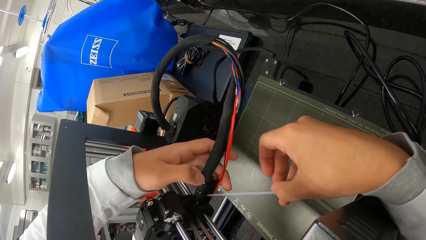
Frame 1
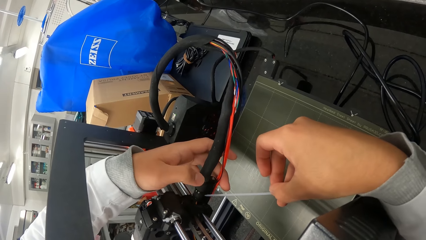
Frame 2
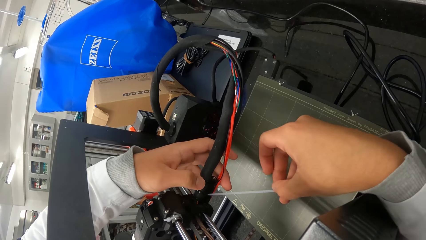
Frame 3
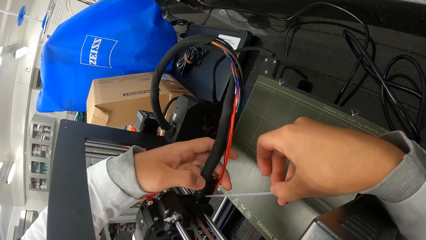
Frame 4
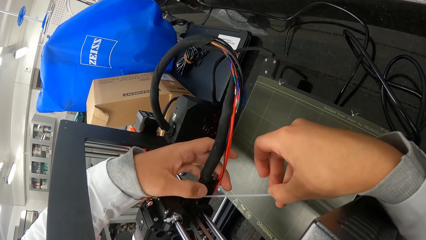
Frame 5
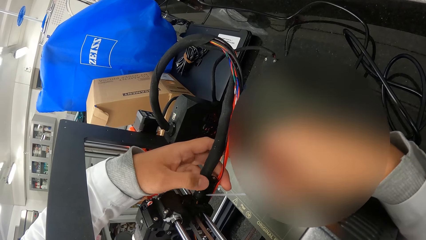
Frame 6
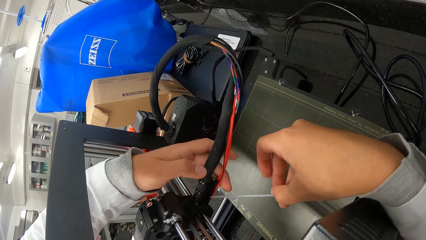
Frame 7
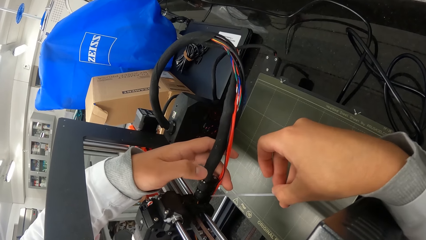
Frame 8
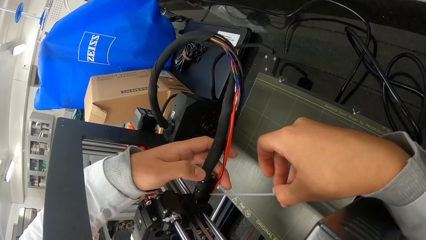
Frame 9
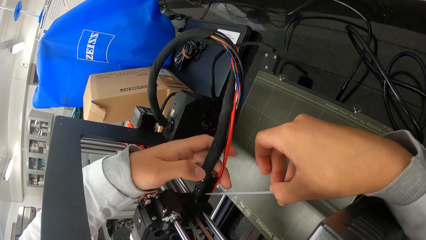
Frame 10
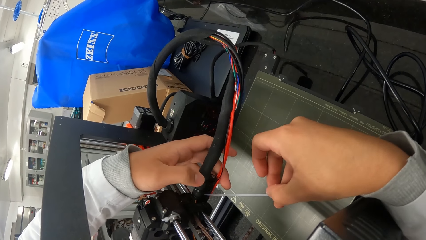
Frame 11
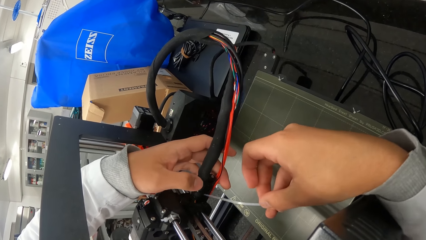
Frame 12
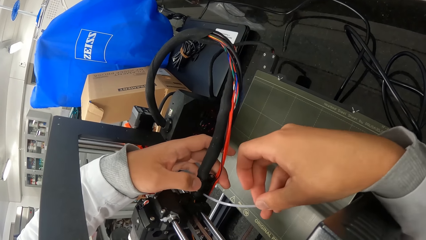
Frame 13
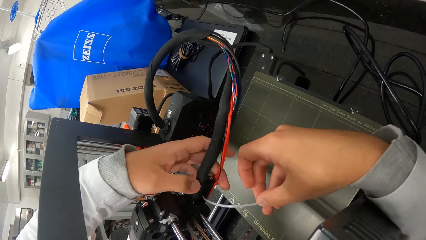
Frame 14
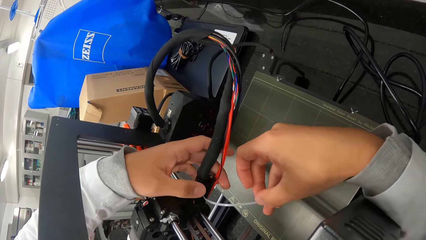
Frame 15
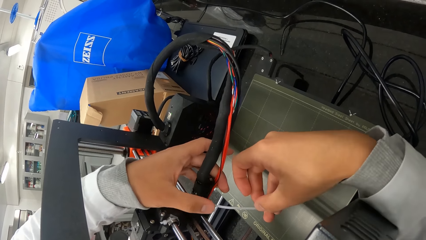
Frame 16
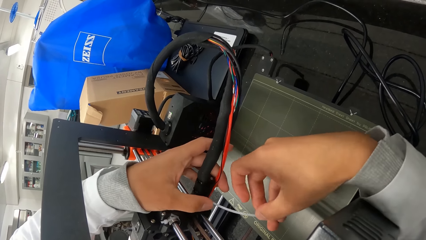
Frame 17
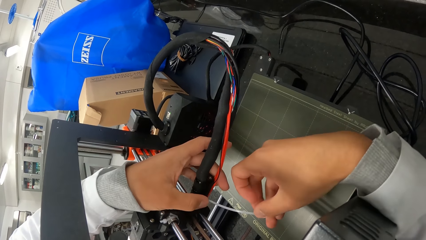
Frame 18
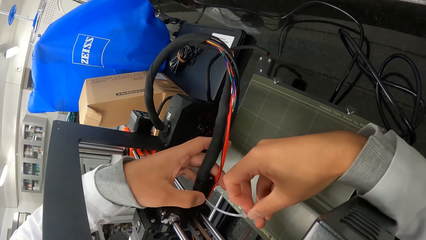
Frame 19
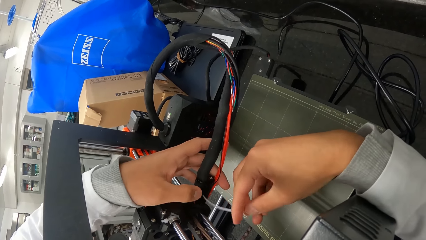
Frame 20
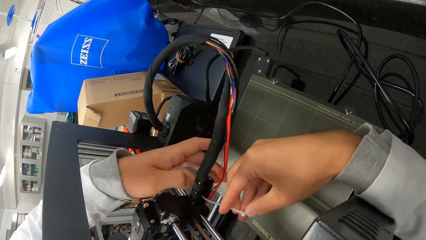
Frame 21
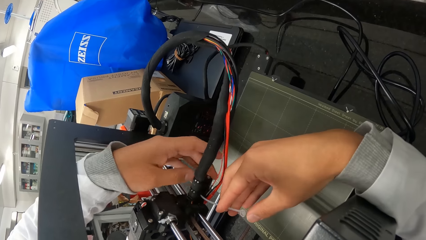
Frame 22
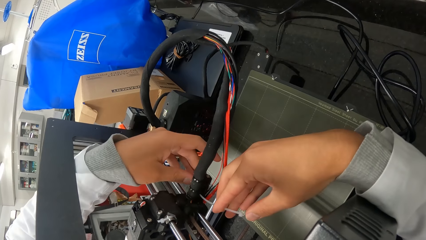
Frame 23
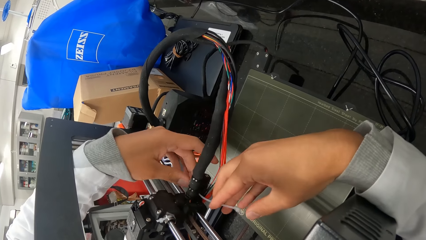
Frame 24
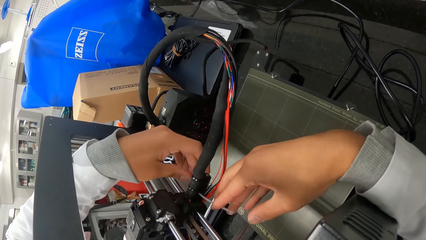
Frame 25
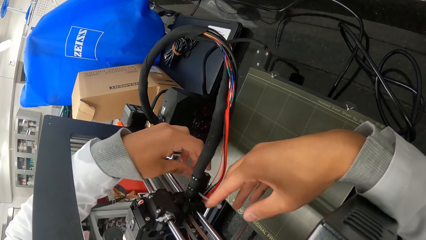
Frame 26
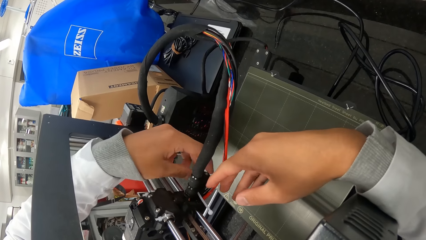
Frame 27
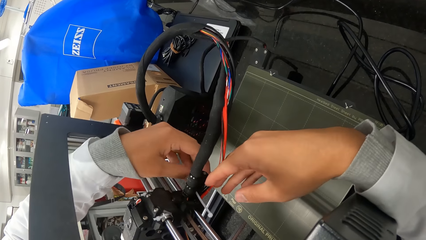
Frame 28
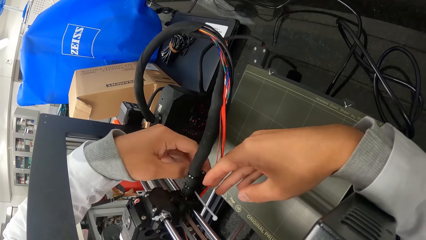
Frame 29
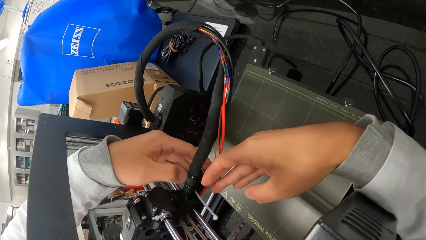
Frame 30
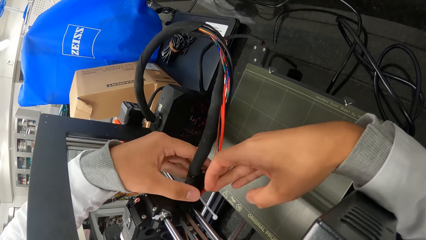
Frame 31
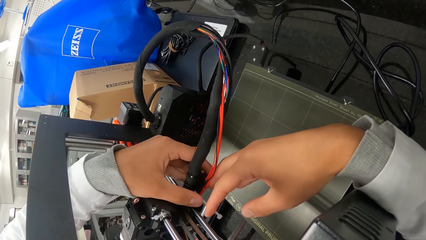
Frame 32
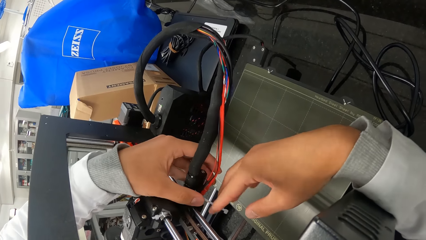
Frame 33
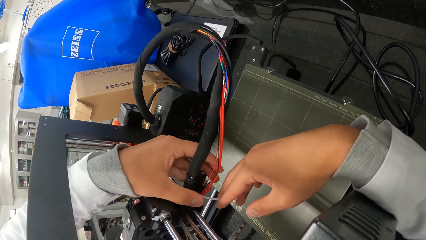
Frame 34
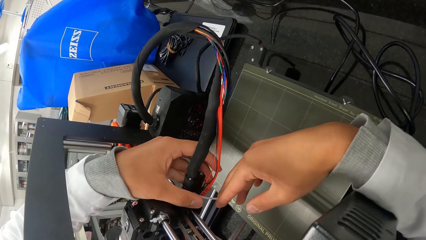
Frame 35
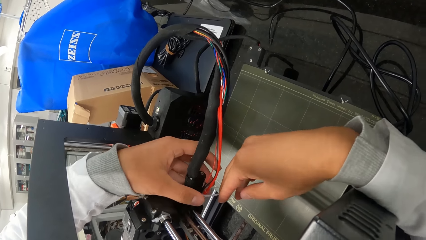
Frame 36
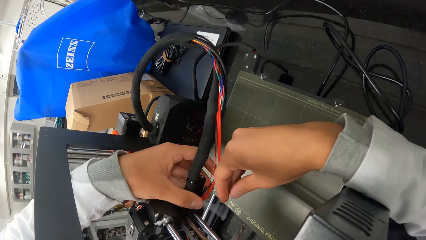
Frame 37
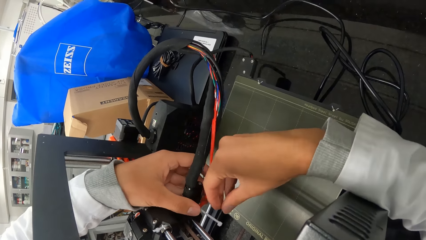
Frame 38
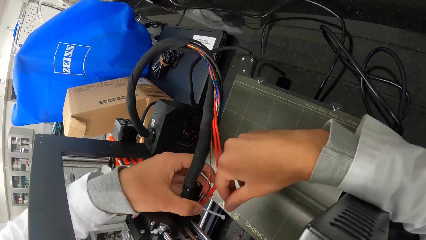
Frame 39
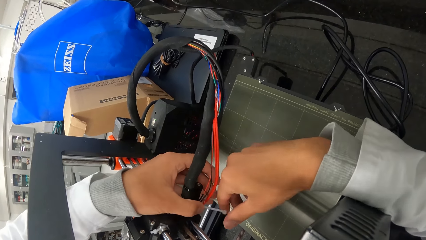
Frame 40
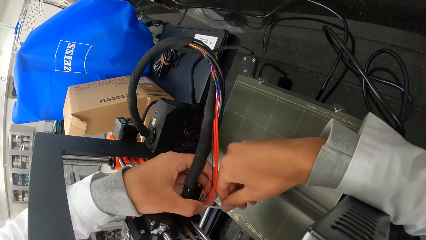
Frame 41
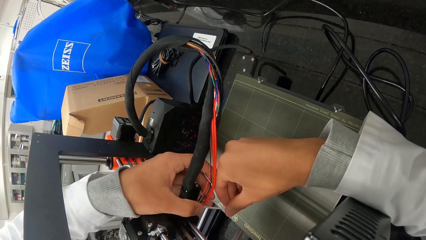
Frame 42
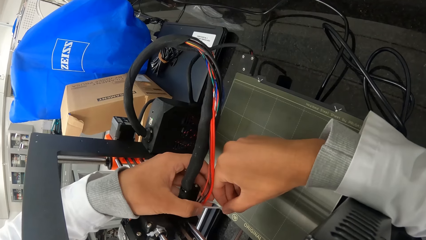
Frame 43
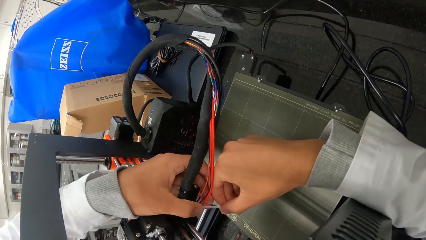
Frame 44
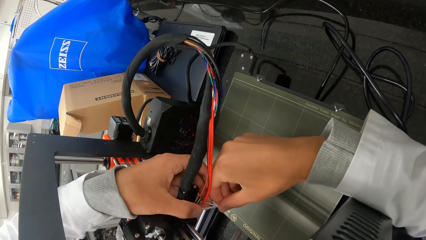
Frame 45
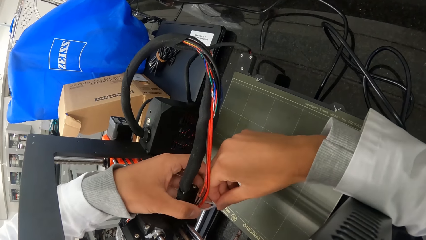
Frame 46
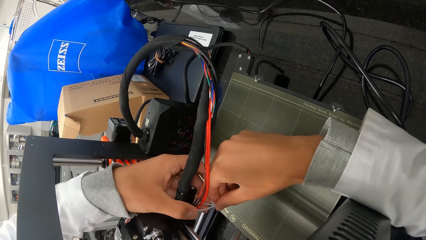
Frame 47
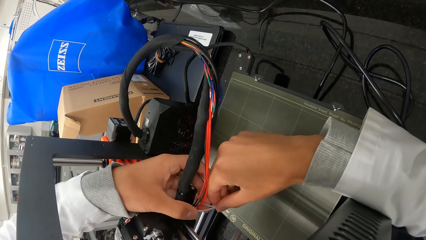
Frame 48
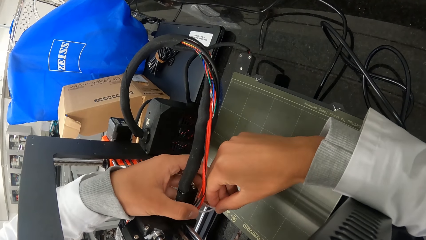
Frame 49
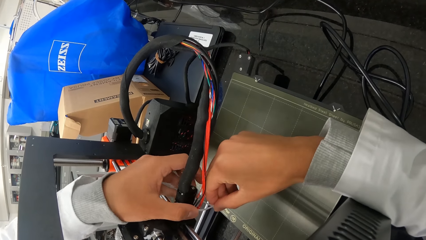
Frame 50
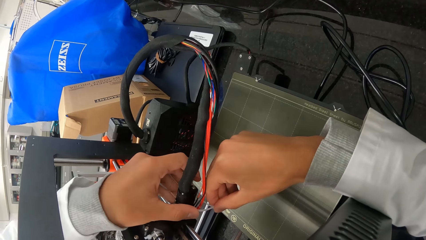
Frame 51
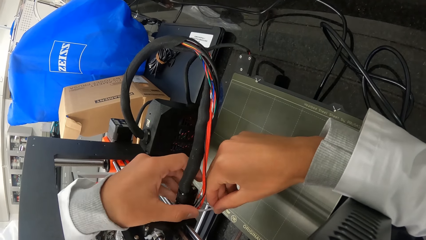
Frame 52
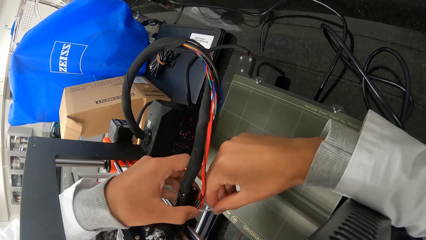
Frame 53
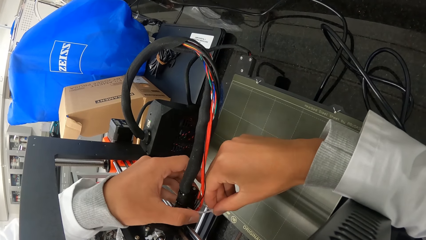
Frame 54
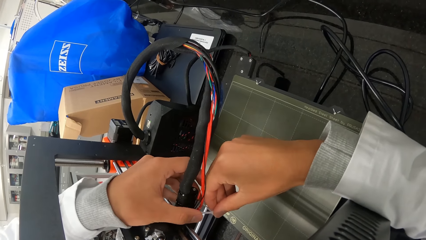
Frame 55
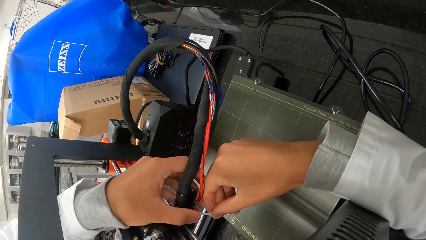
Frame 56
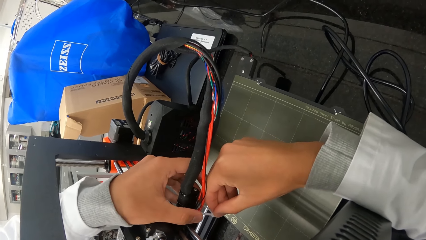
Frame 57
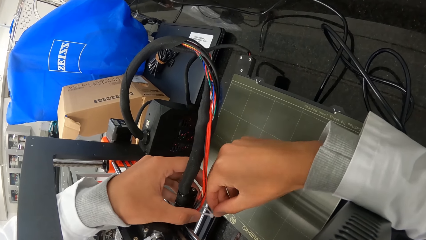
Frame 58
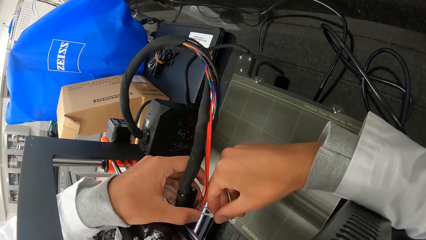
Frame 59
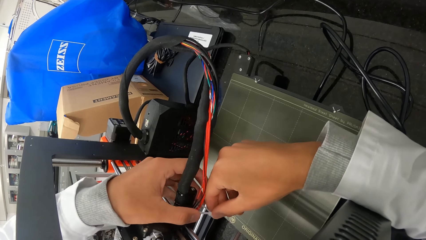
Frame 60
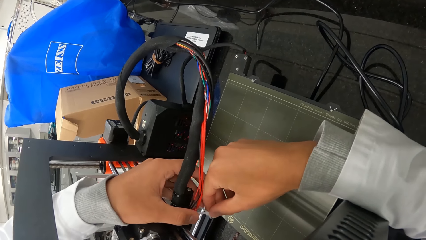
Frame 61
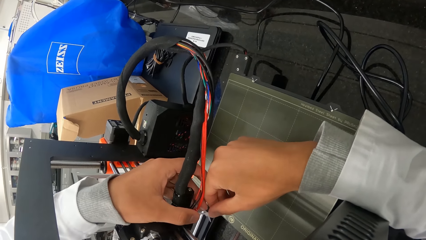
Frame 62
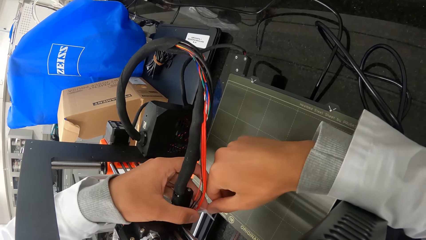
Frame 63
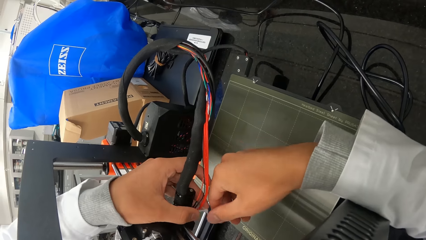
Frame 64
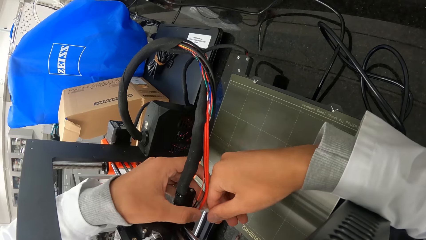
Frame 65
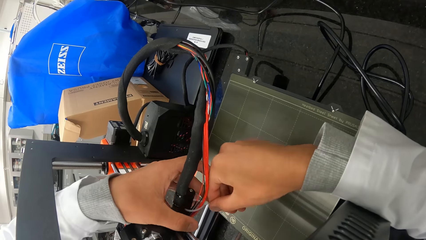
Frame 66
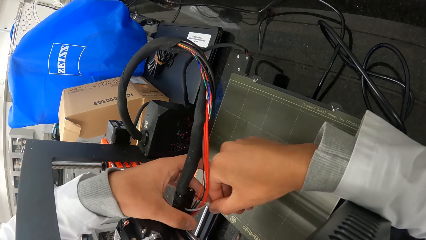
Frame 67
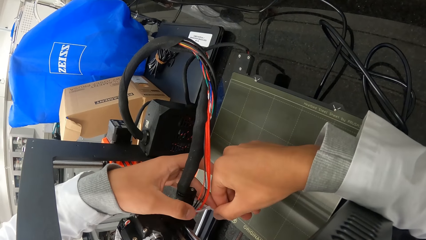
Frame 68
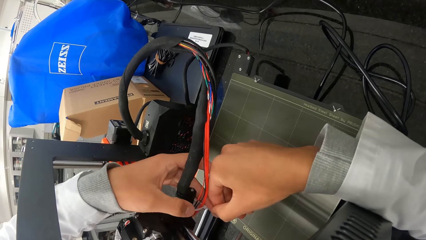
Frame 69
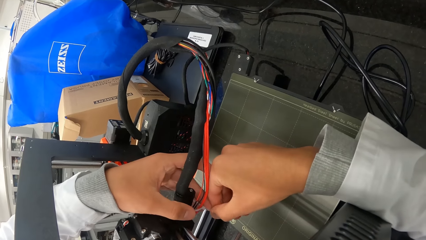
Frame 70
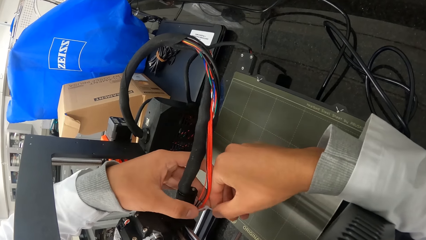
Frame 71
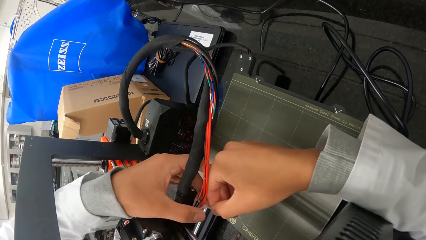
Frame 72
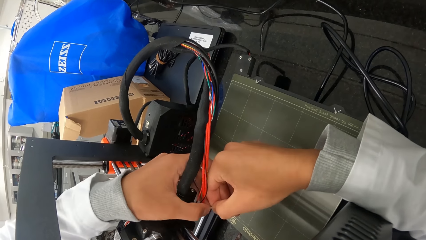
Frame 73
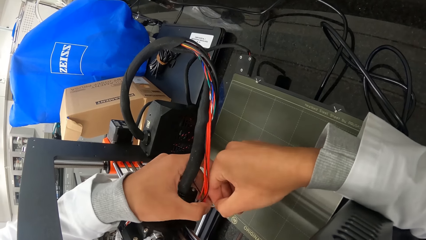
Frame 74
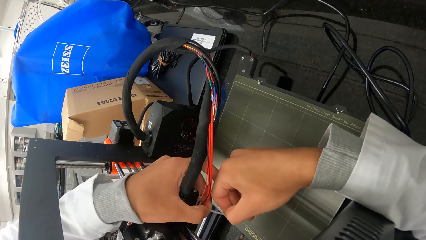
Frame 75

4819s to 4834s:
The camera wearer inserts the plastic tie into the neck of the wire. He ties the plastic tie with both hands.
